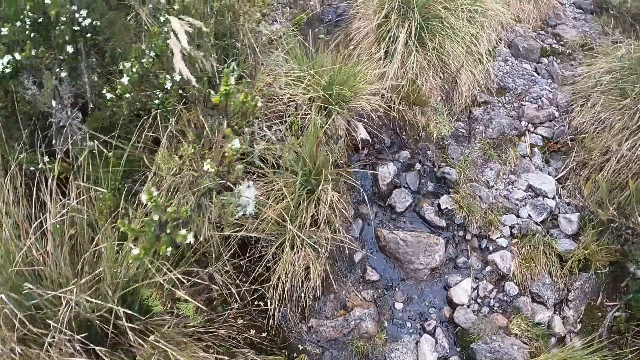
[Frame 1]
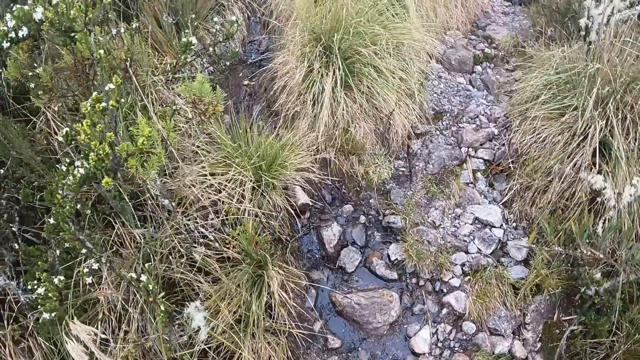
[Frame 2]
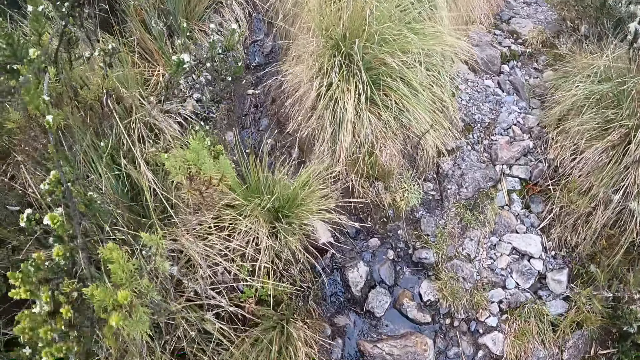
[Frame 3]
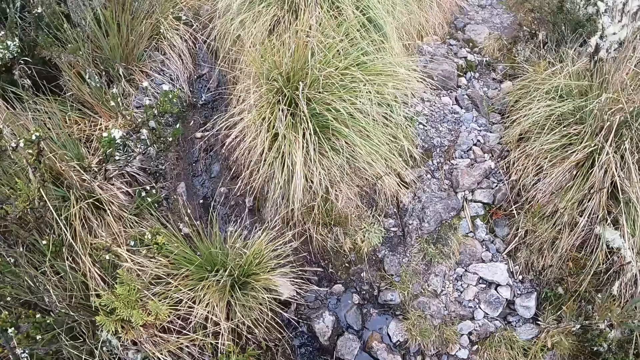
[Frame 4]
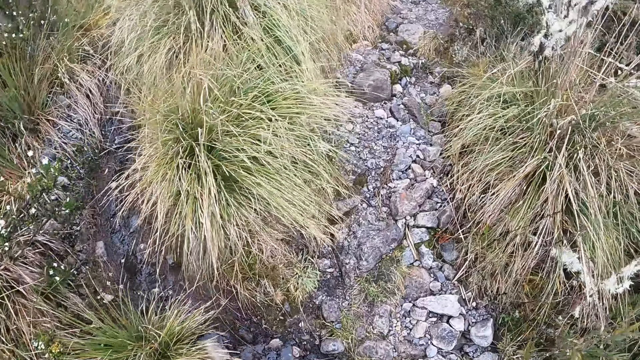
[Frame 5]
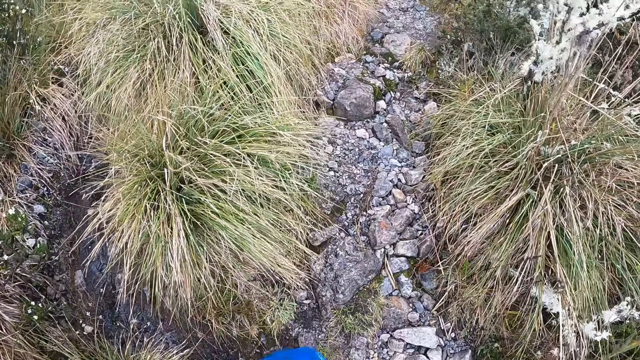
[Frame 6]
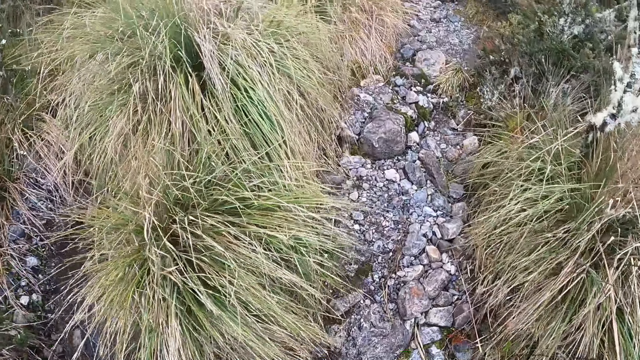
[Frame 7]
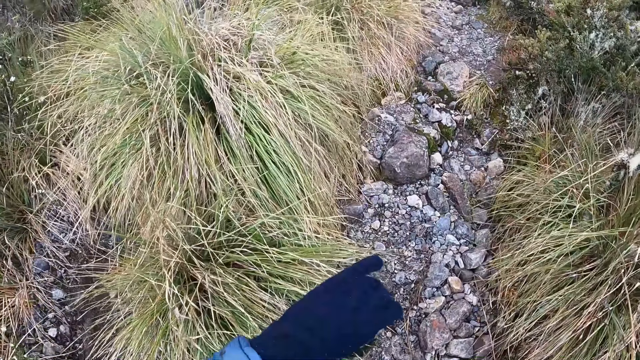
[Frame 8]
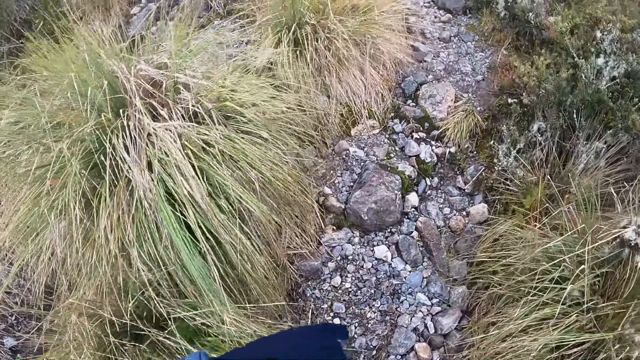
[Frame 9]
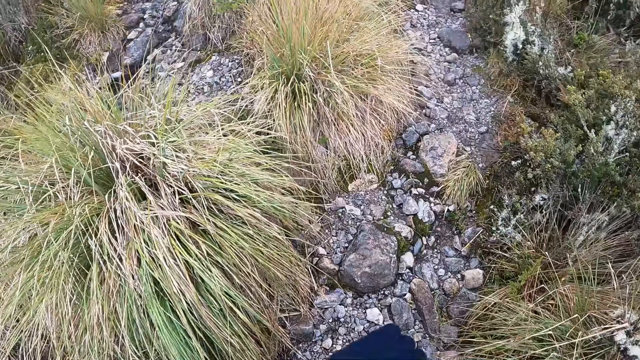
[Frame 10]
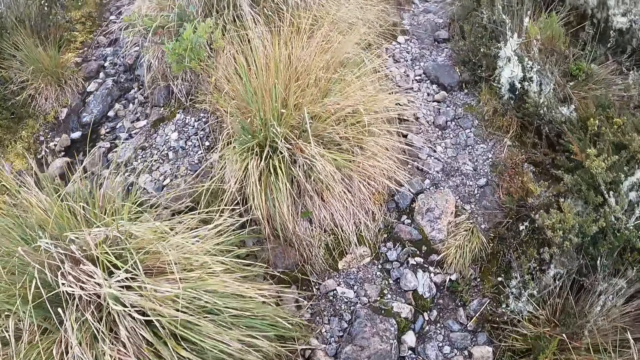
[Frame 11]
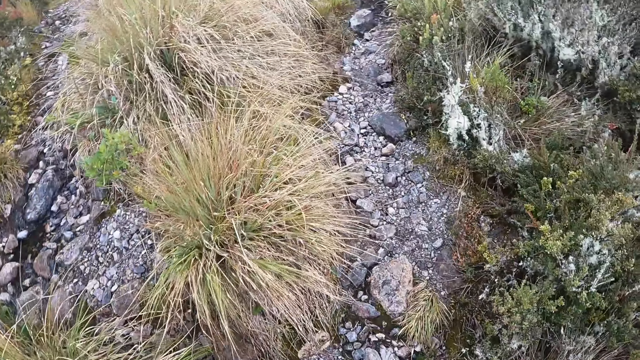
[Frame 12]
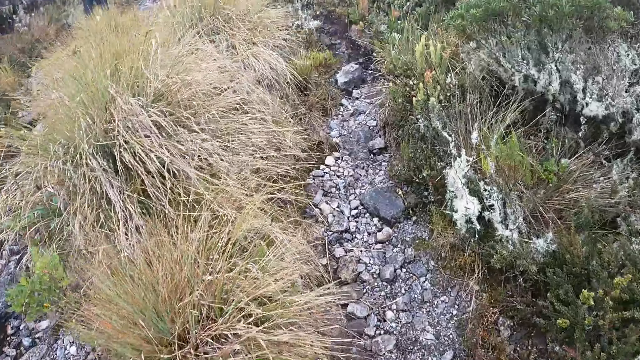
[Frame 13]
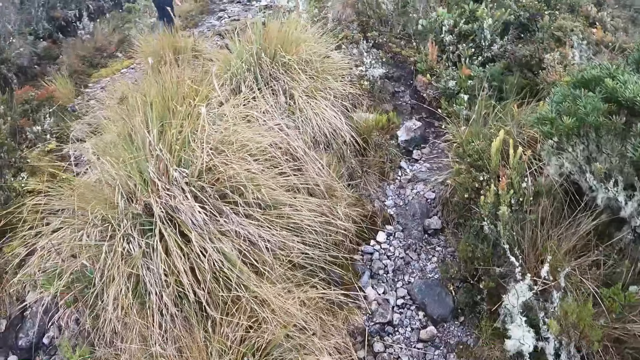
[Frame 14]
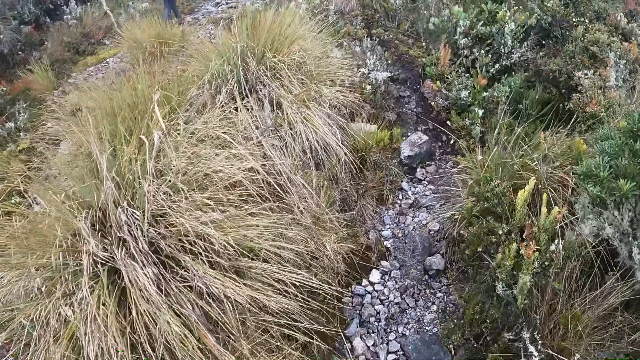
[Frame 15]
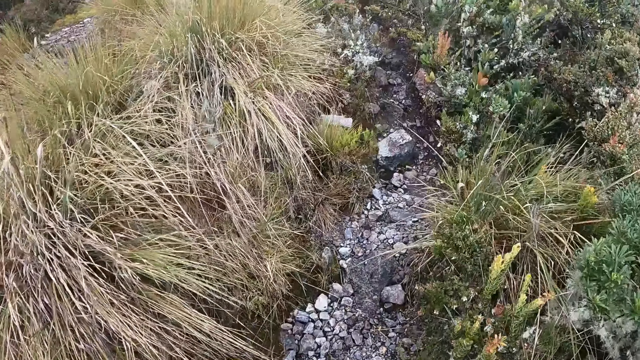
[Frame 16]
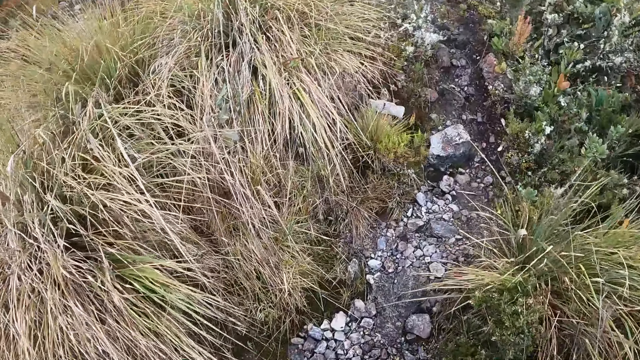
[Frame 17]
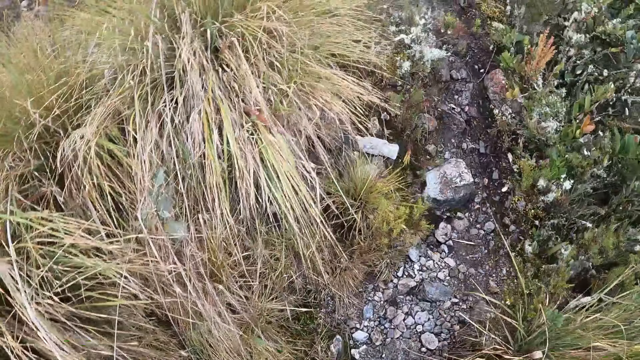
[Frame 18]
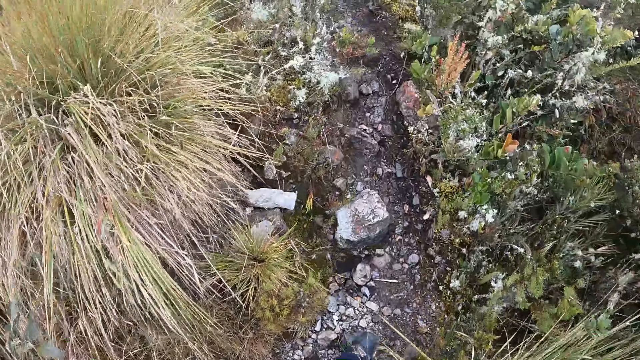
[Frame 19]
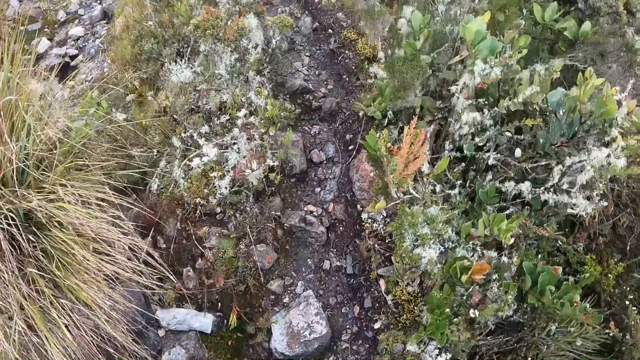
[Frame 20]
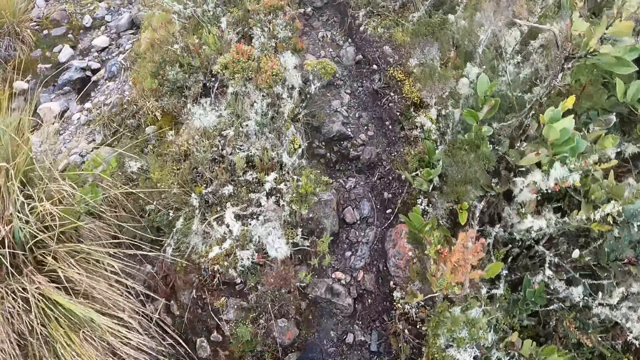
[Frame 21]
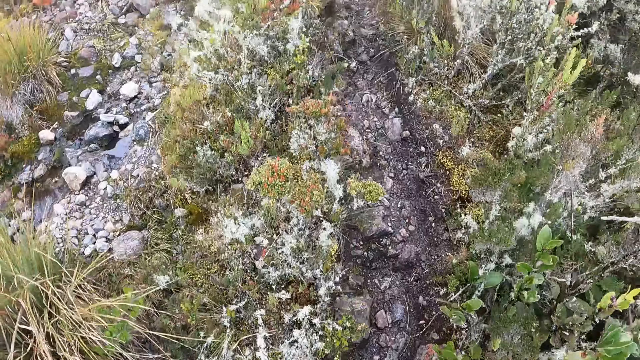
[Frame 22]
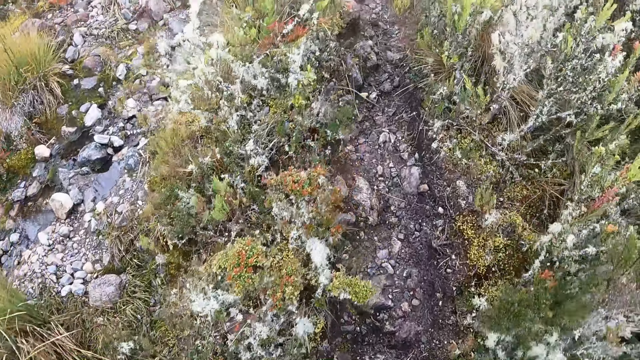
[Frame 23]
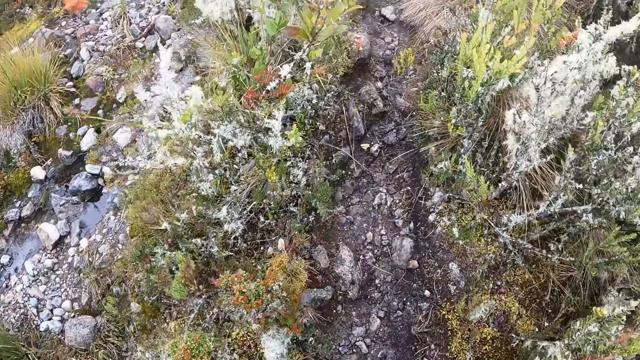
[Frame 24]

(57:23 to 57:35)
The camera wearer looks at the ground. They move the left hand. They look at the ground.

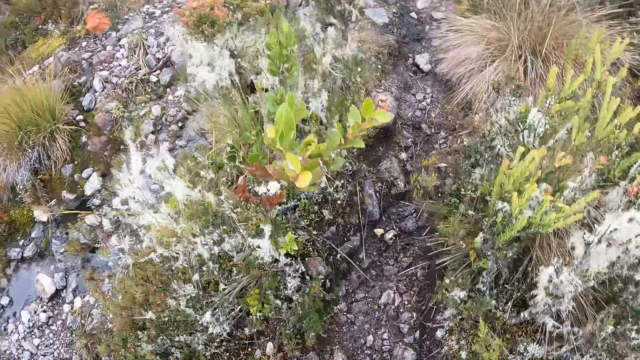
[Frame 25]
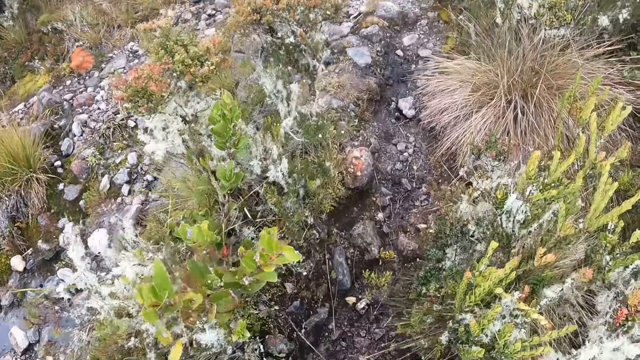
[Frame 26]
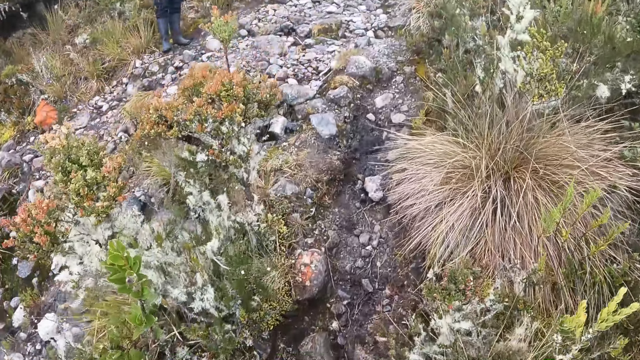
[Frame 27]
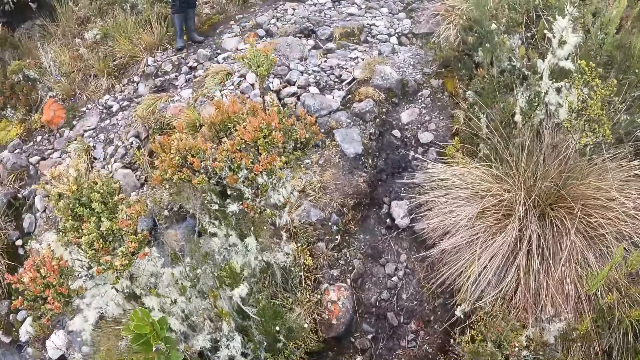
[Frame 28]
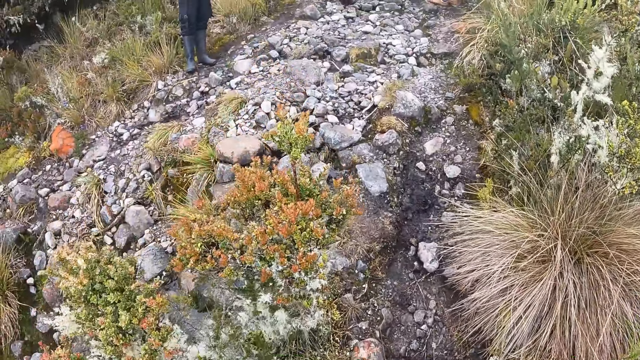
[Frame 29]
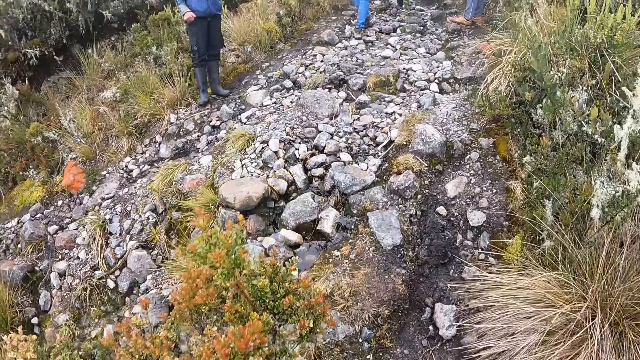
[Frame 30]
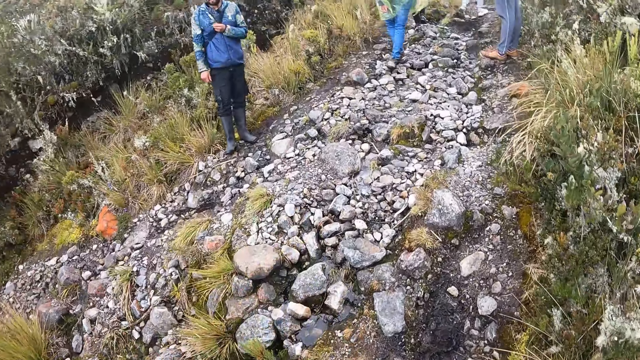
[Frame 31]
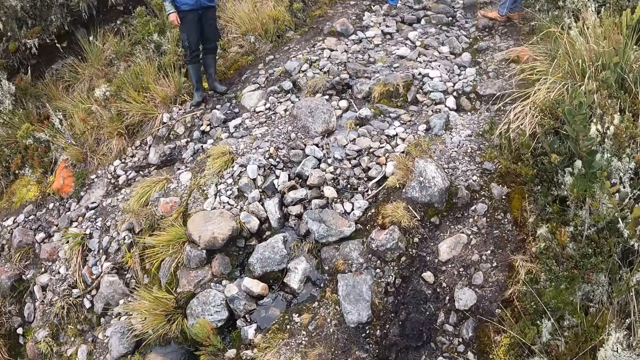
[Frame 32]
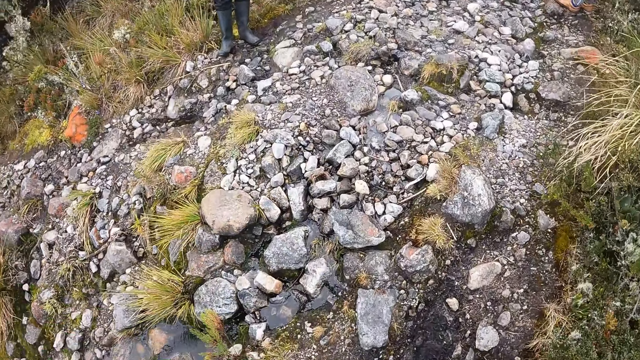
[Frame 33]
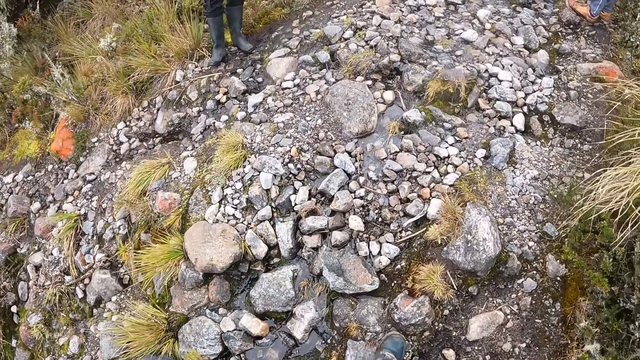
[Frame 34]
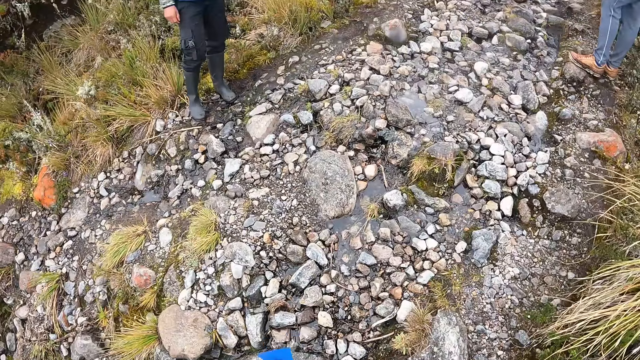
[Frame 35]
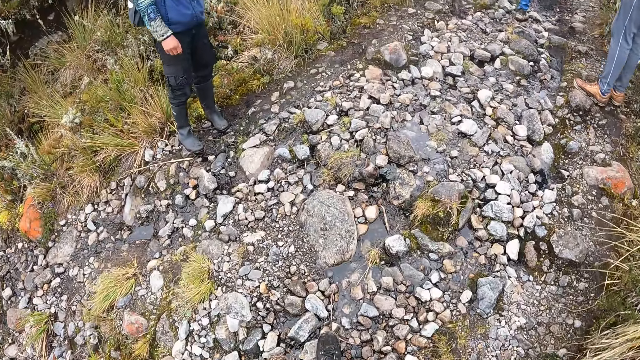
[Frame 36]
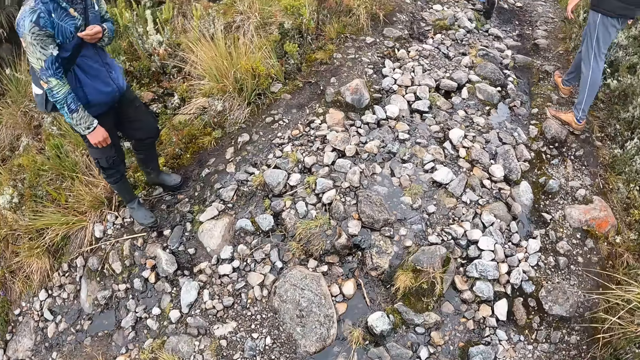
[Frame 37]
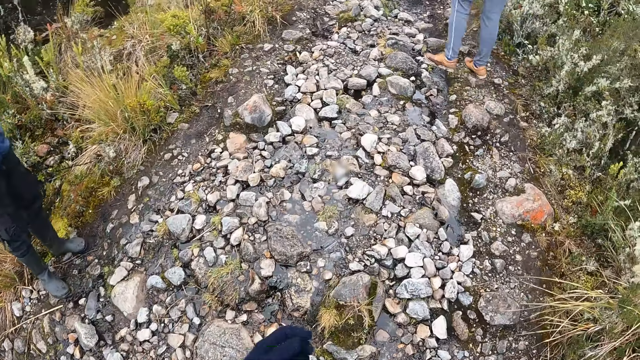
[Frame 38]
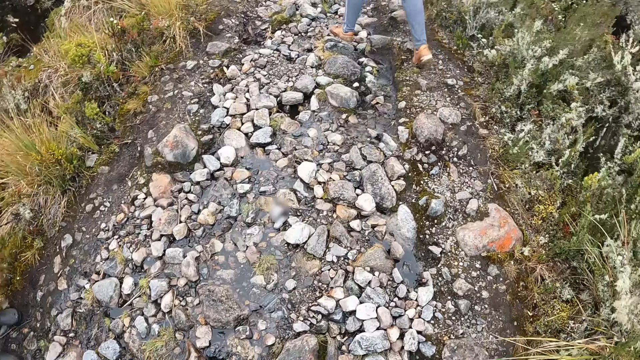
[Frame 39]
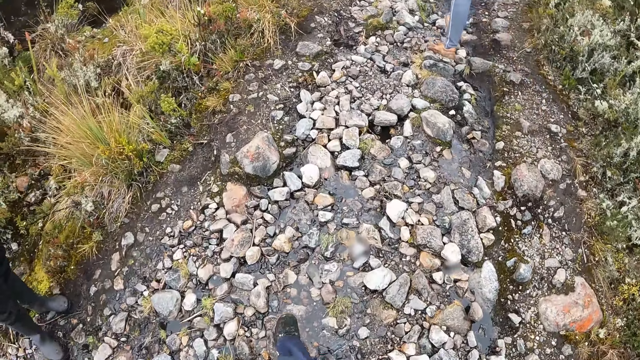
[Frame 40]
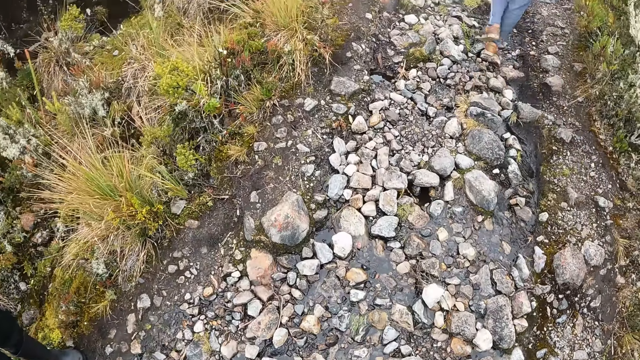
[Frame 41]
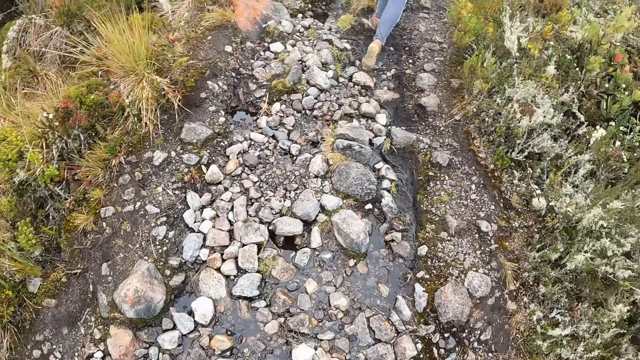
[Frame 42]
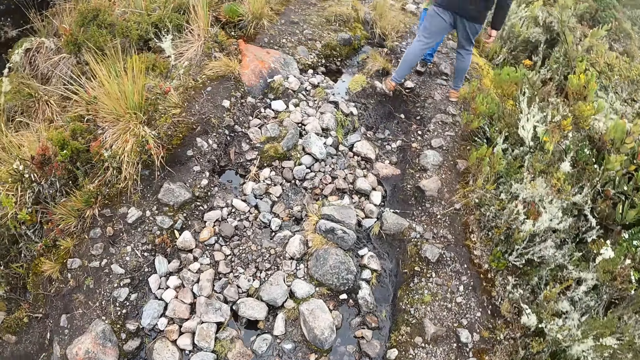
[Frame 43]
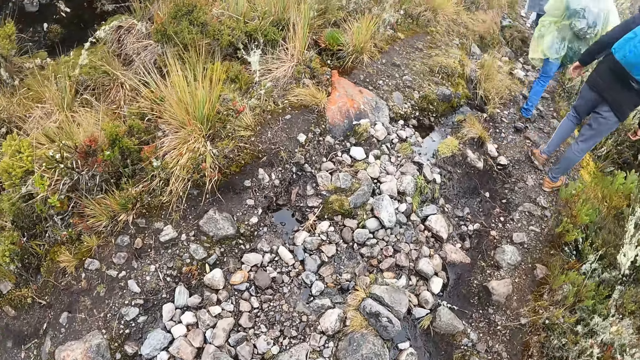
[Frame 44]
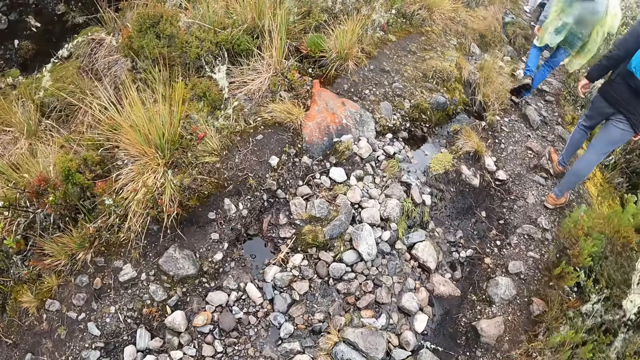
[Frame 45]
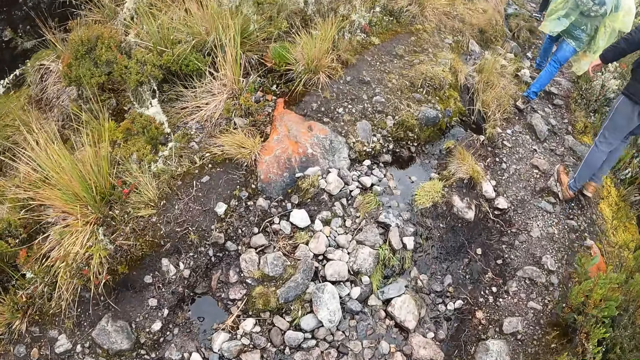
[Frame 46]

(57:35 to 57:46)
The camera wearer looks at the ground. They look at the ground again.
